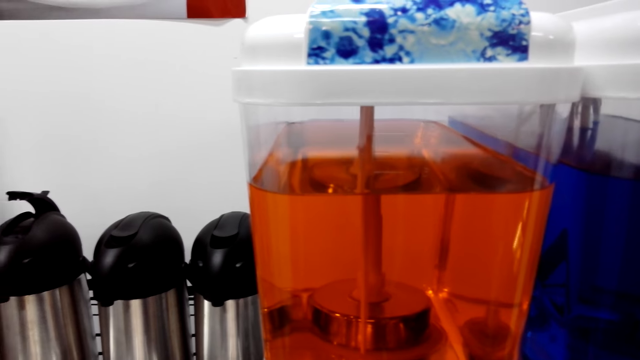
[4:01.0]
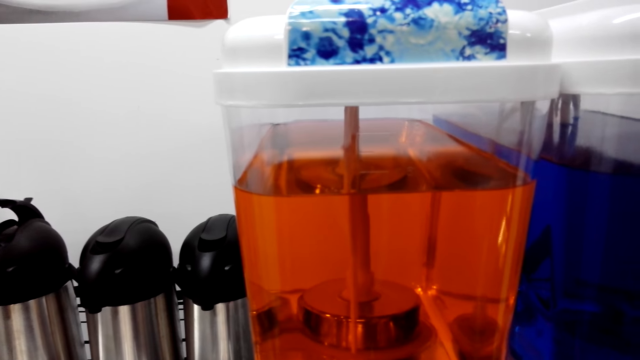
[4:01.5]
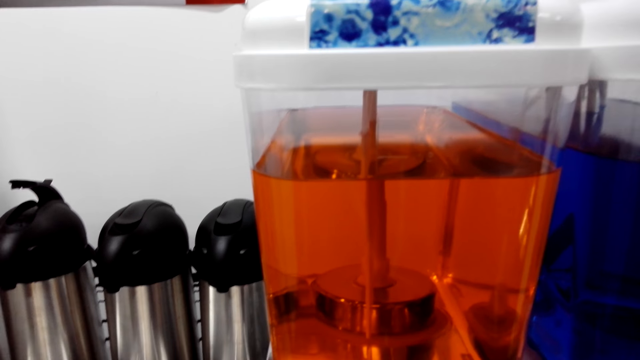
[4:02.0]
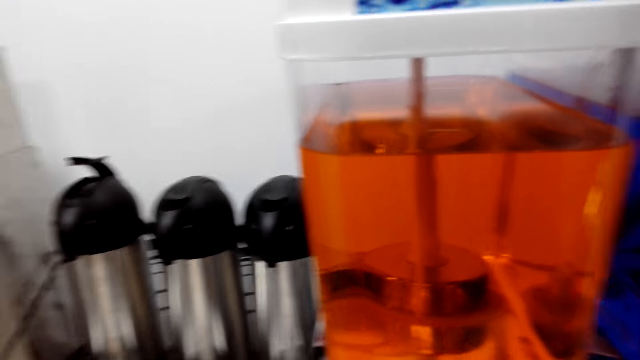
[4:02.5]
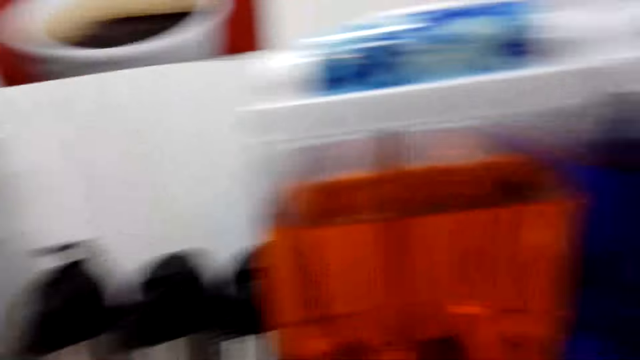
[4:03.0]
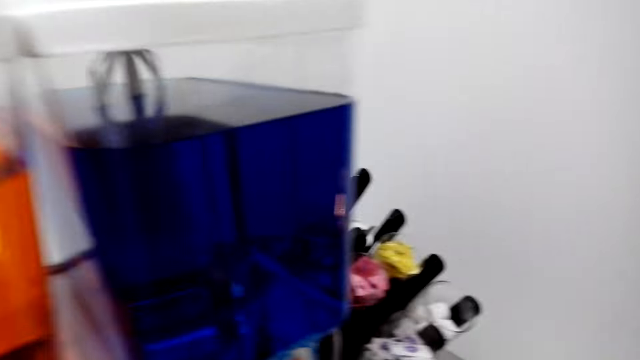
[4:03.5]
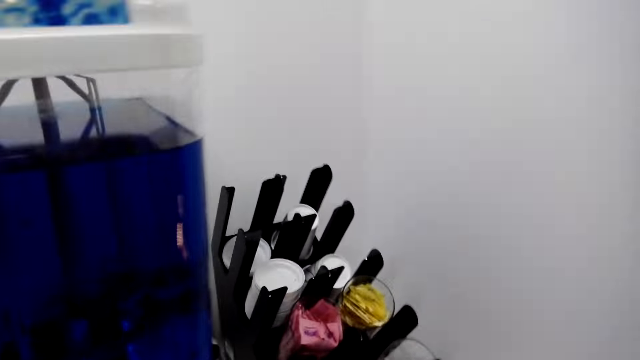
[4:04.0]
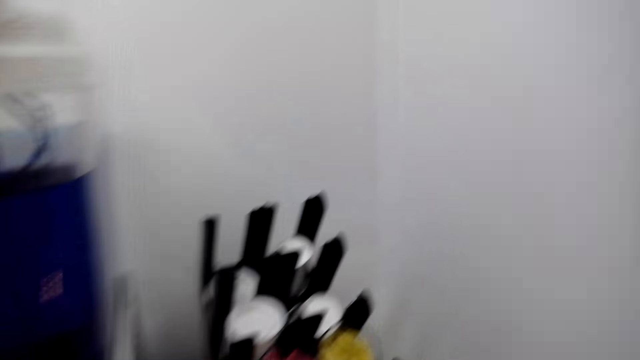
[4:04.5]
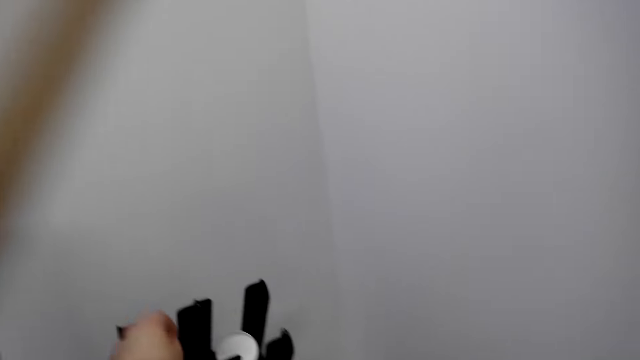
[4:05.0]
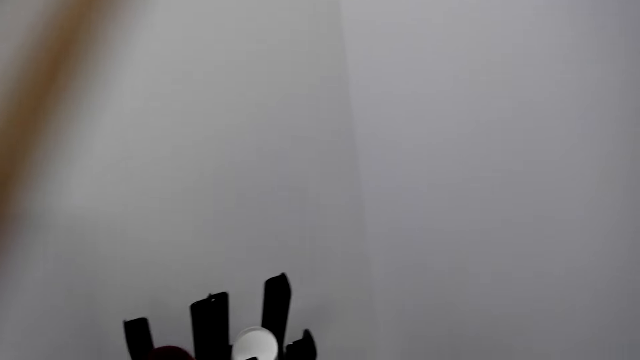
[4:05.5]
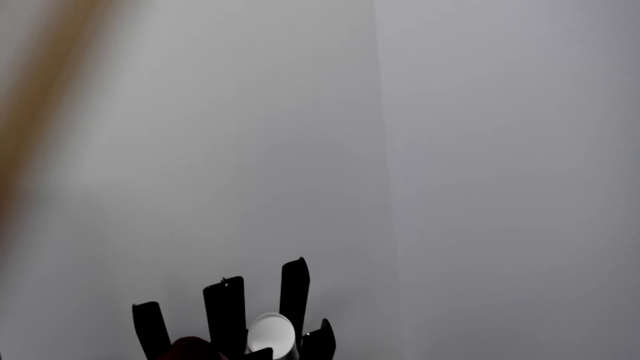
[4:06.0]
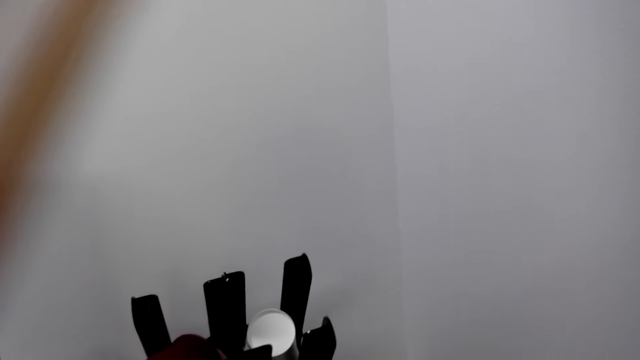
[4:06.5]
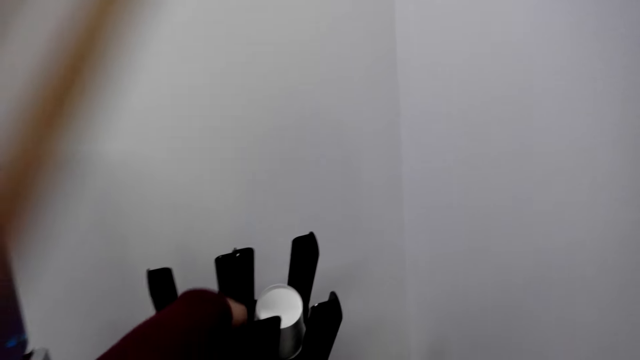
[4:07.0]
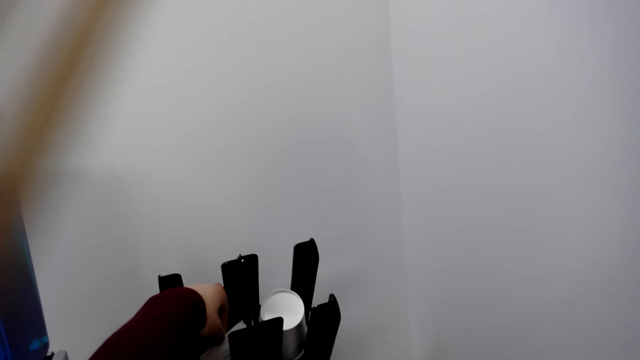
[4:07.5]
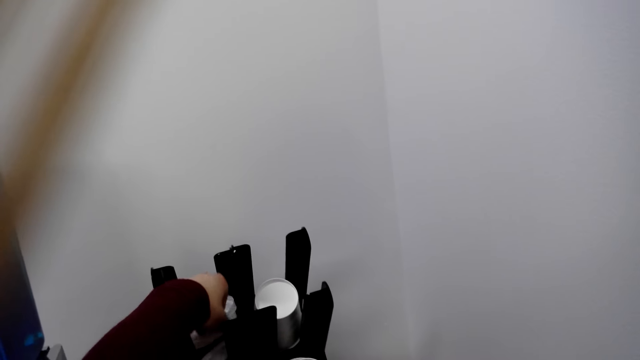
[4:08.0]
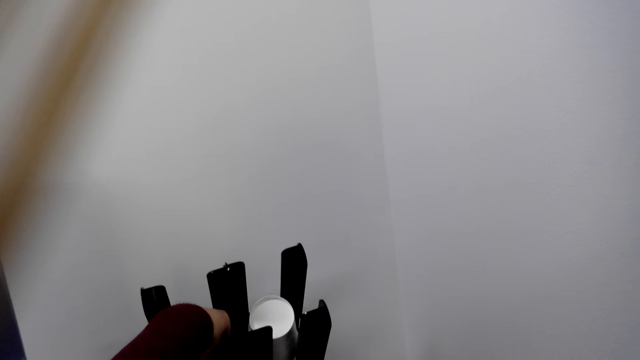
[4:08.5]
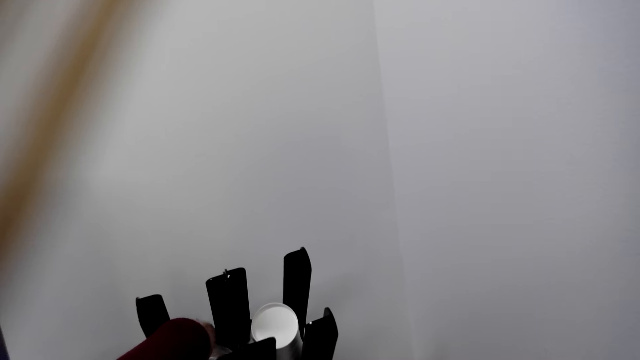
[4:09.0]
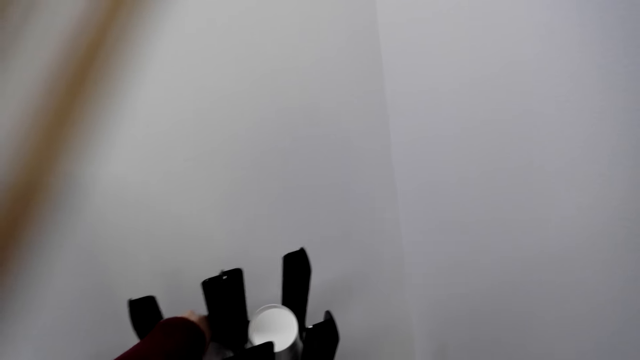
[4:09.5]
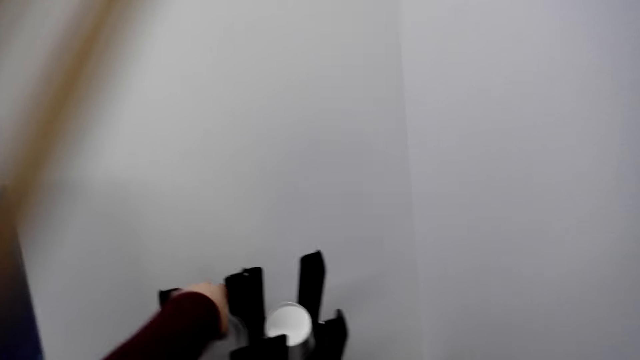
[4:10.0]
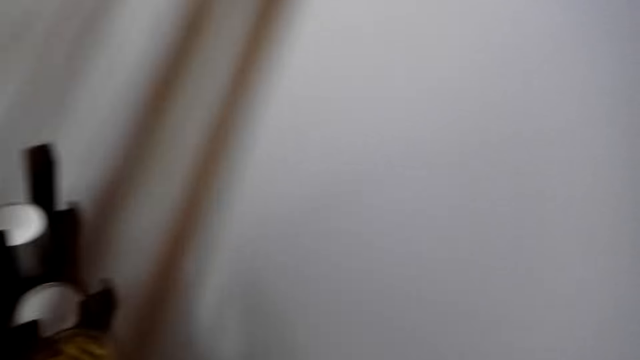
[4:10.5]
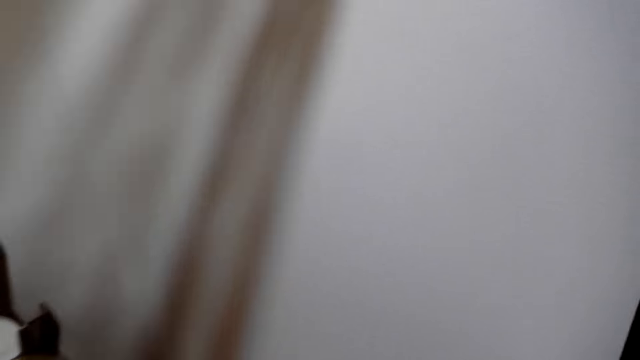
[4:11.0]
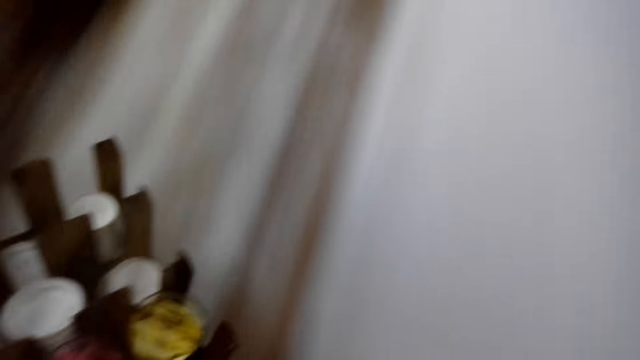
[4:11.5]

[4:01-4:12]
The camera wearer moves about. They take a container.

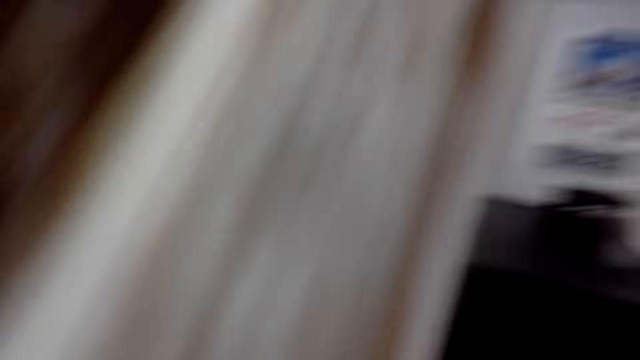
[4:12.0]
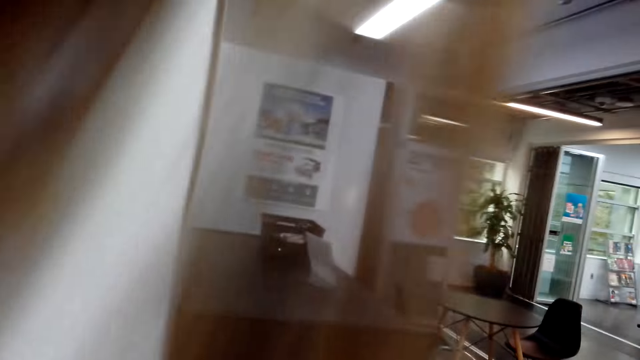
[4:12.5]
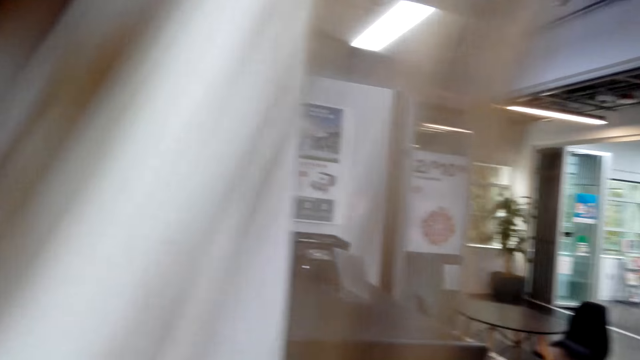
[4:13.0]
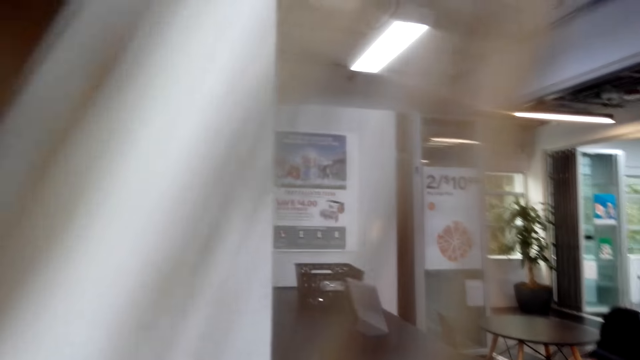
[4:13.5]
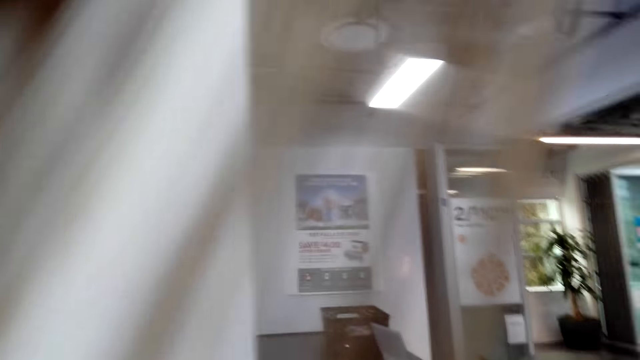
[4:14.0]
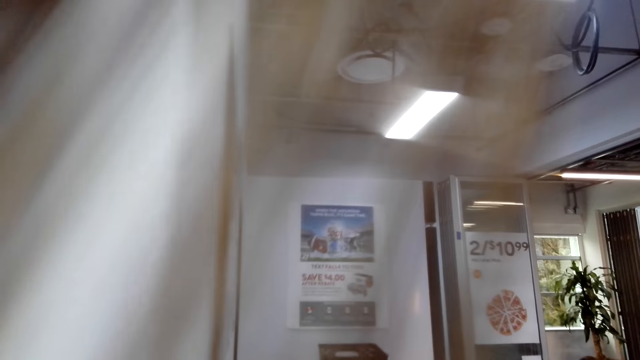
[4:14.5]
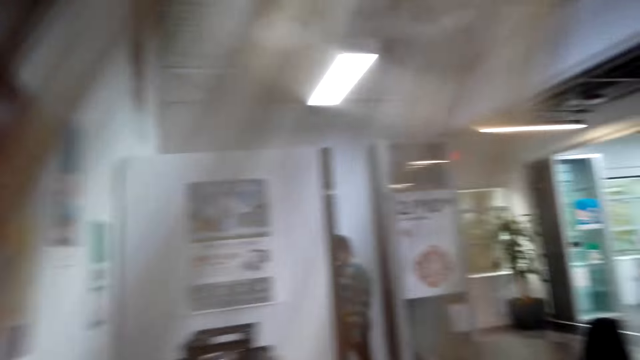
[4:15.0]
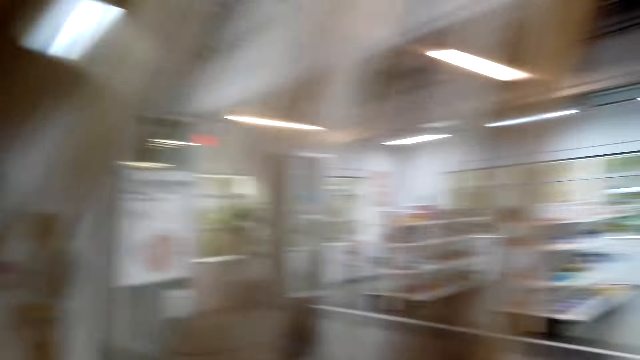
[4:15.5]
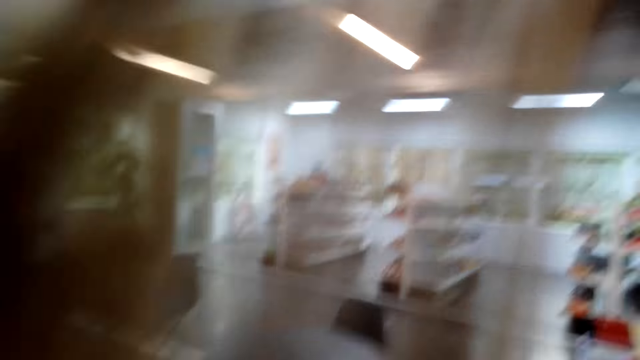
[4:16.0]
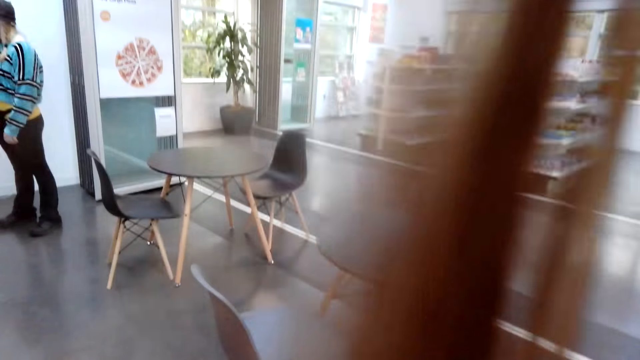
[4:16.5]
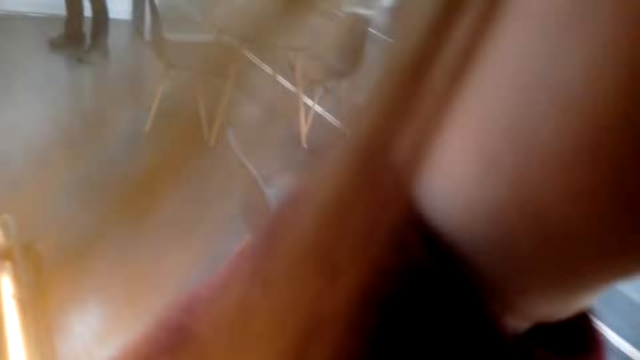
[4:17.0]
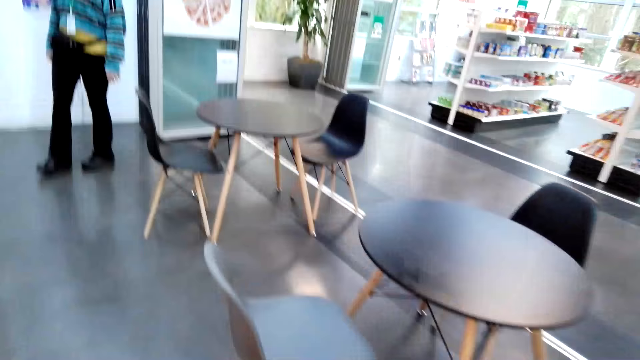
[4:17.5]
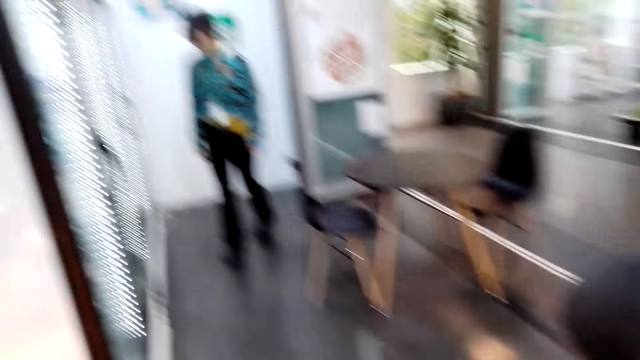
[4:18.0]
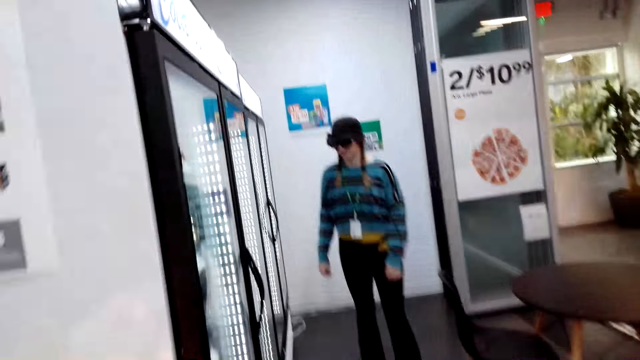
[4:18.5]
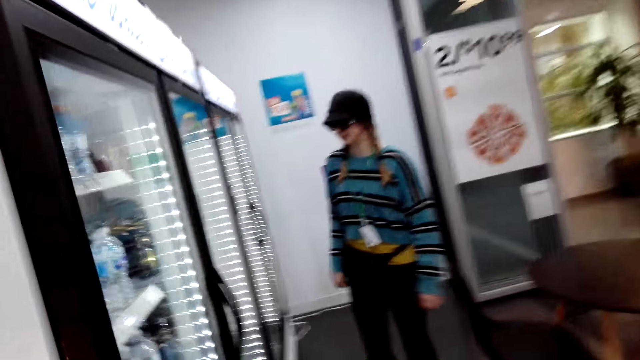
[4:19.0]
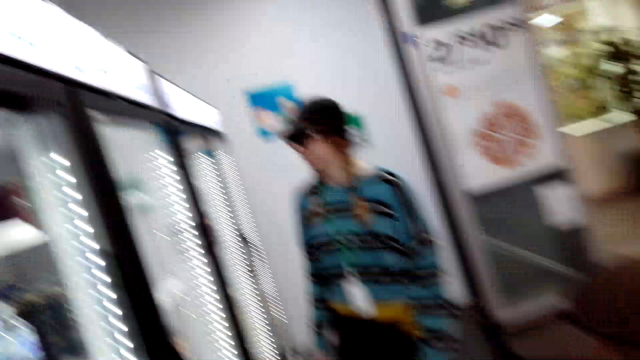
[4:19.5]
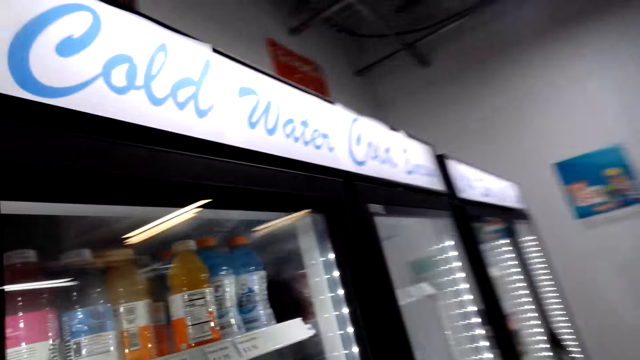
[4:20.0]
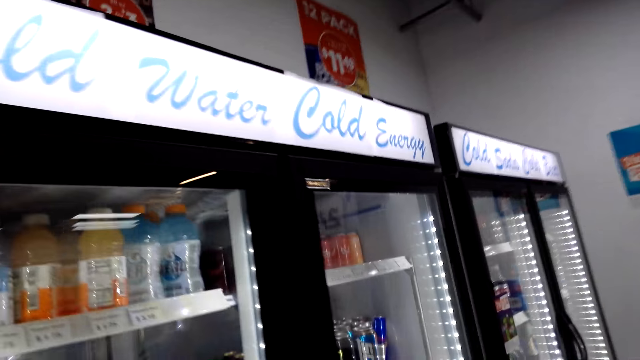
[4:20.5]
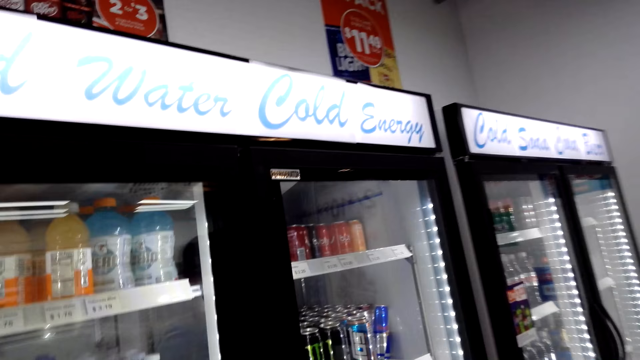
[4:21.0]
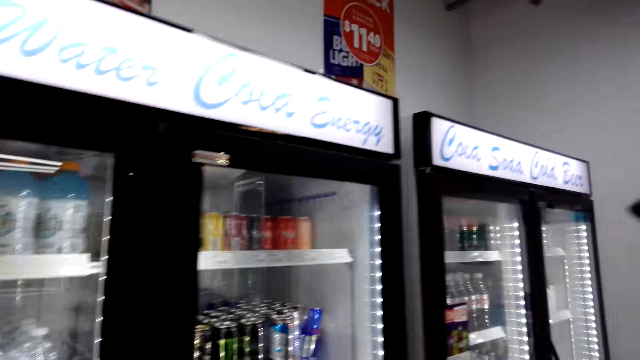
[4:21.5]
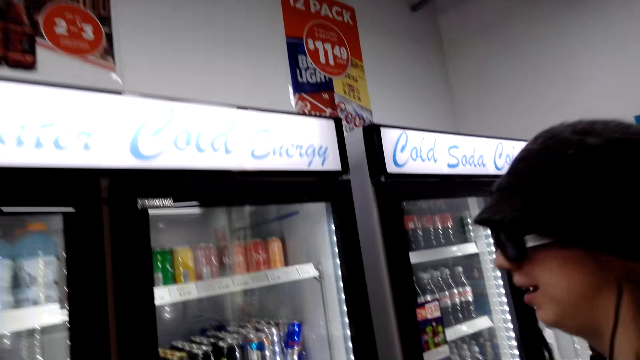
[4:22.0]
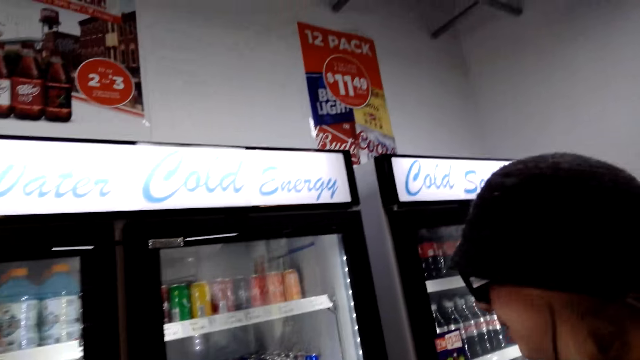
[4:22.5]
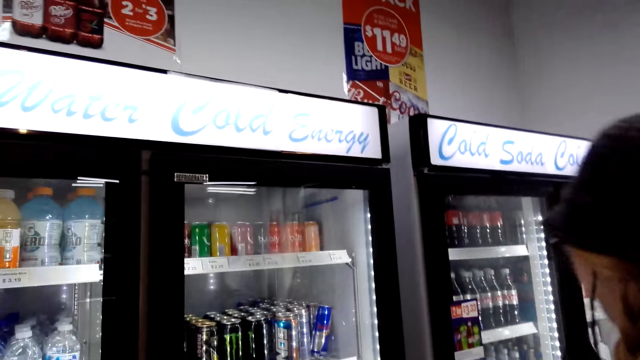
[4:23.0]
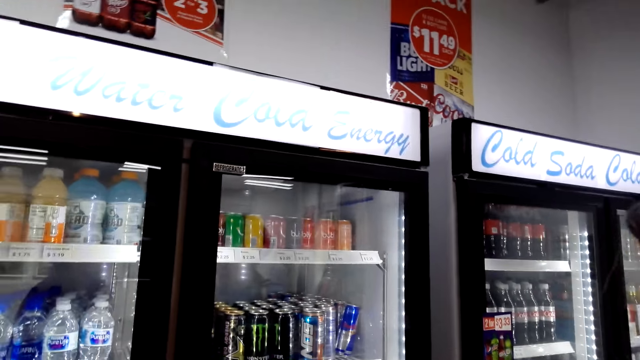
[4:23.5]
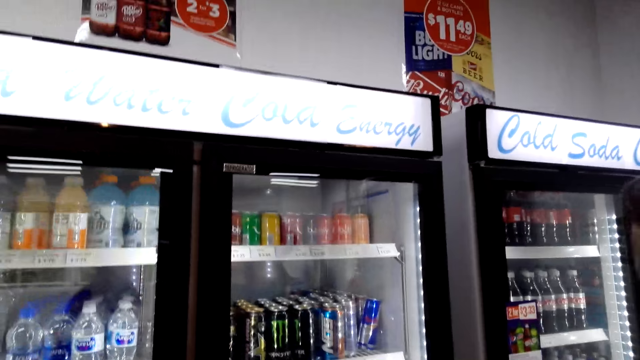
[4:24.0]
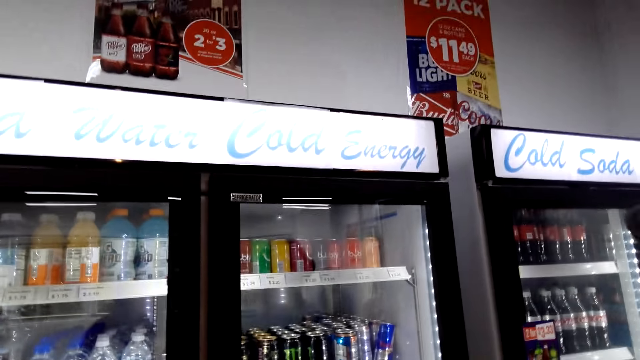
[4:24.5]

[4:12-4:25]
The camera wearer looks around. They walk around. They talk with a lady.
